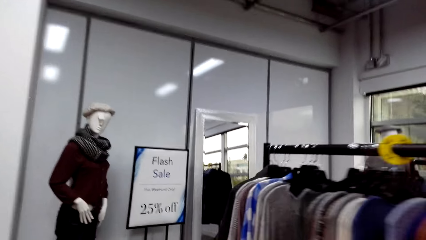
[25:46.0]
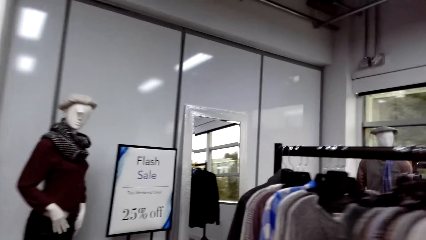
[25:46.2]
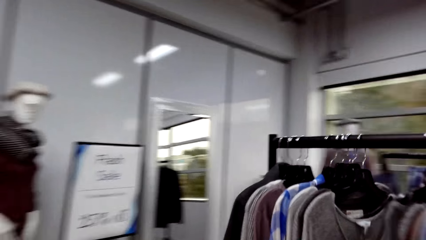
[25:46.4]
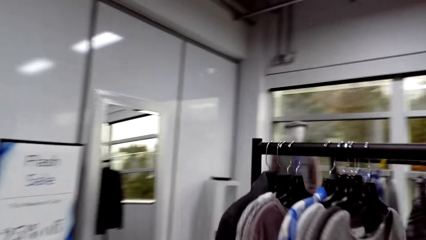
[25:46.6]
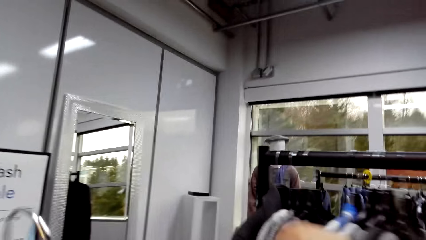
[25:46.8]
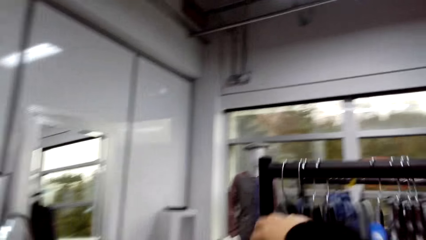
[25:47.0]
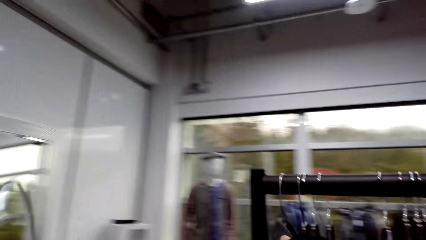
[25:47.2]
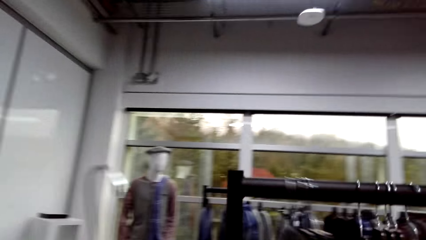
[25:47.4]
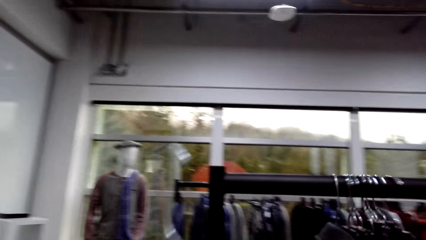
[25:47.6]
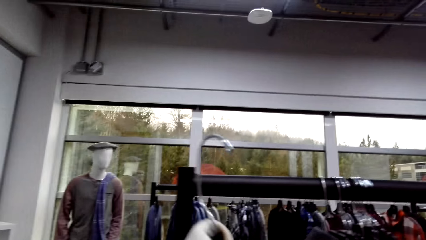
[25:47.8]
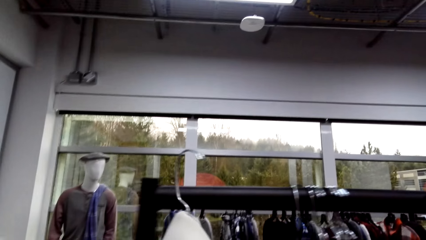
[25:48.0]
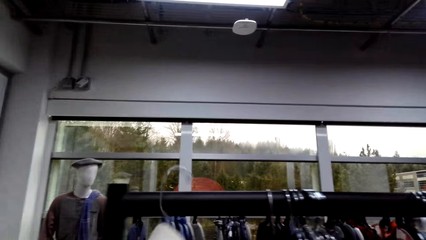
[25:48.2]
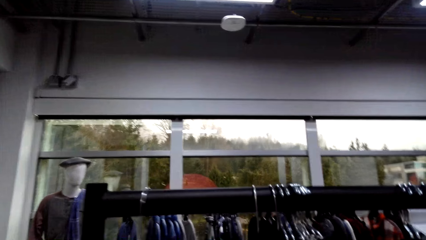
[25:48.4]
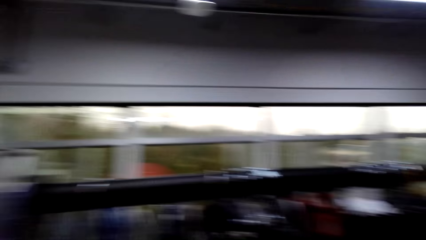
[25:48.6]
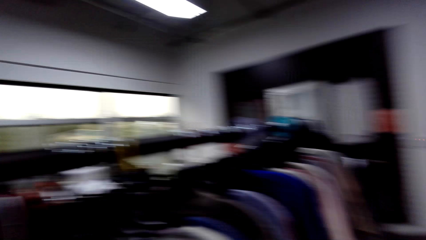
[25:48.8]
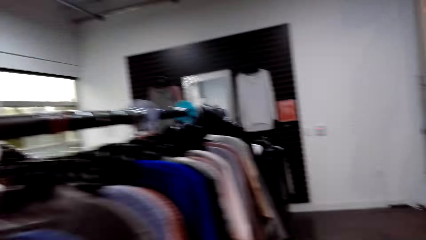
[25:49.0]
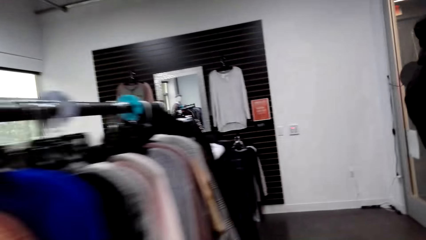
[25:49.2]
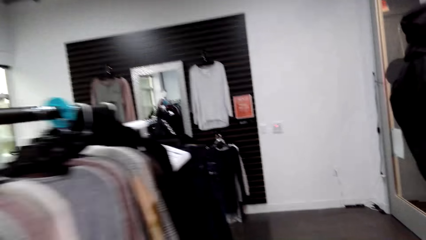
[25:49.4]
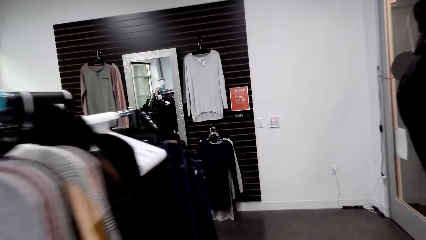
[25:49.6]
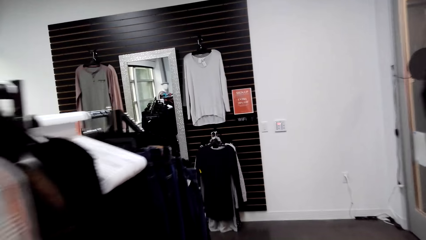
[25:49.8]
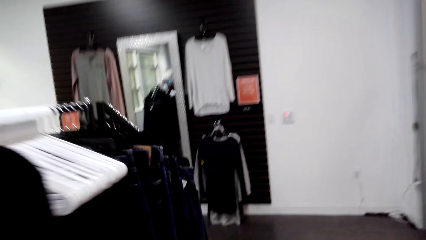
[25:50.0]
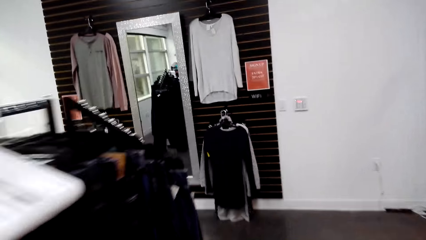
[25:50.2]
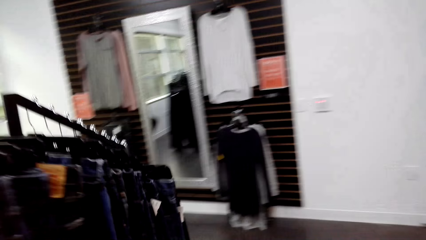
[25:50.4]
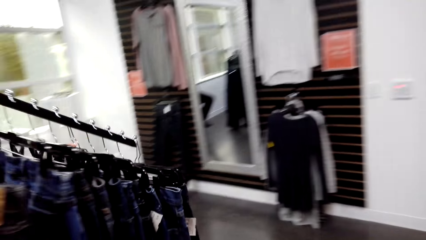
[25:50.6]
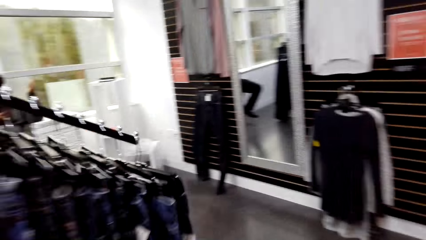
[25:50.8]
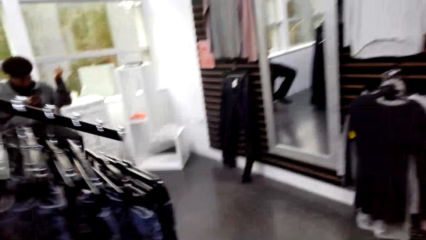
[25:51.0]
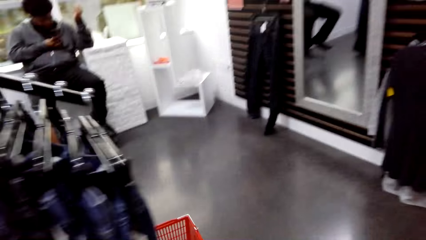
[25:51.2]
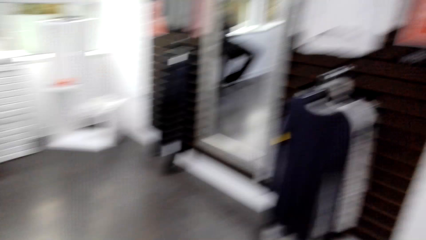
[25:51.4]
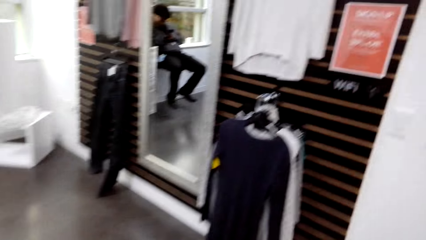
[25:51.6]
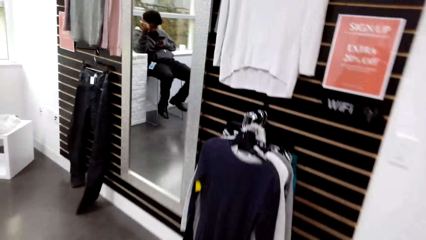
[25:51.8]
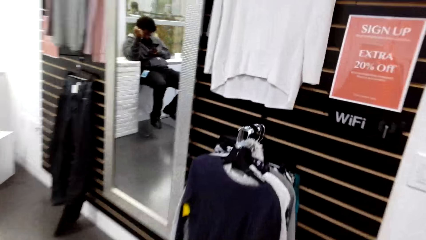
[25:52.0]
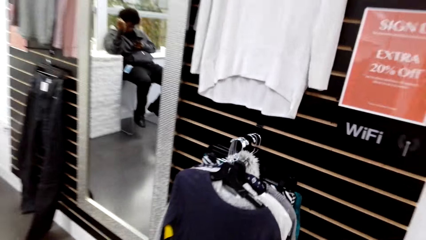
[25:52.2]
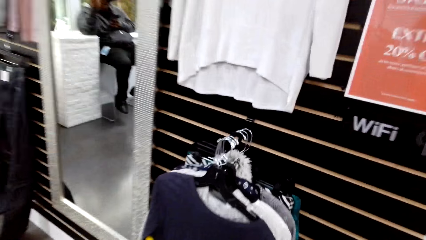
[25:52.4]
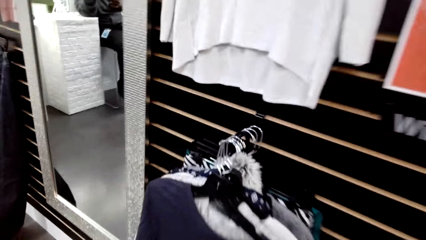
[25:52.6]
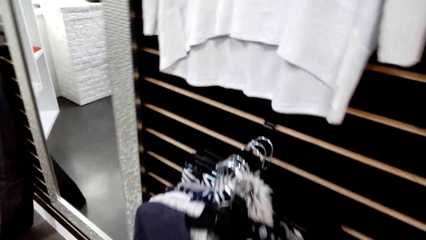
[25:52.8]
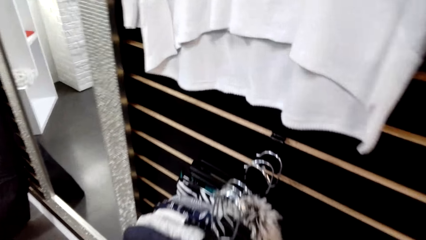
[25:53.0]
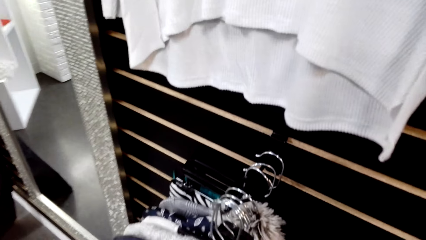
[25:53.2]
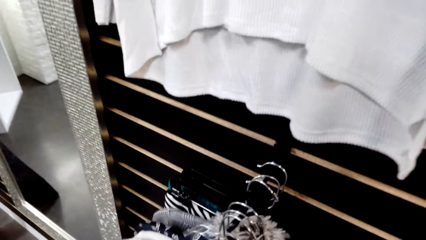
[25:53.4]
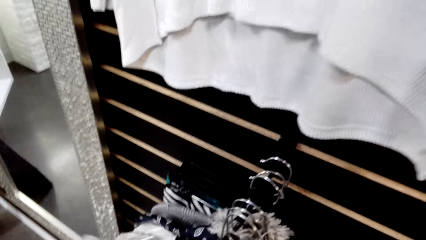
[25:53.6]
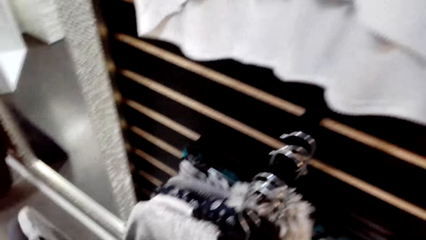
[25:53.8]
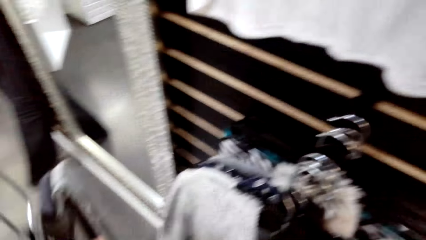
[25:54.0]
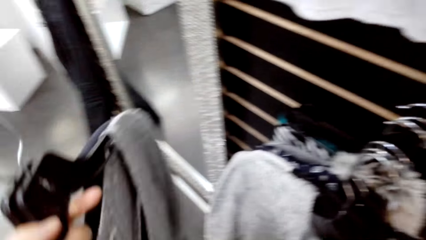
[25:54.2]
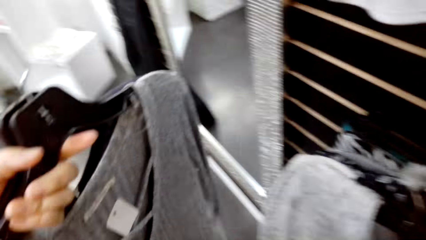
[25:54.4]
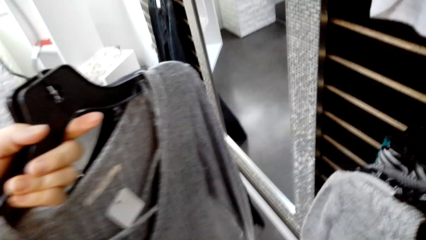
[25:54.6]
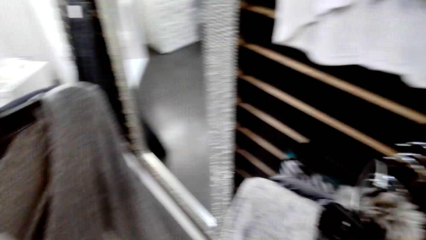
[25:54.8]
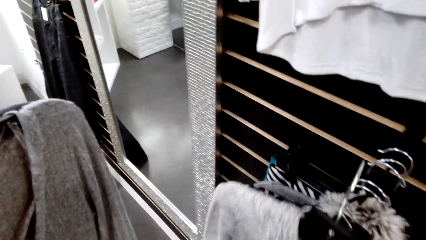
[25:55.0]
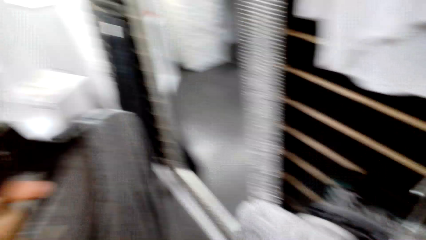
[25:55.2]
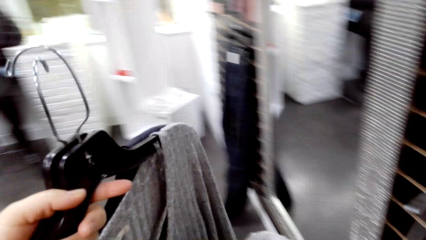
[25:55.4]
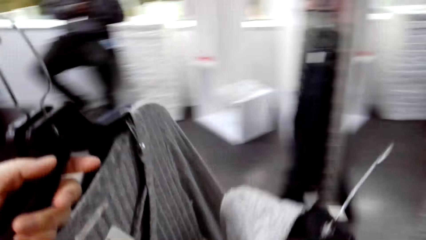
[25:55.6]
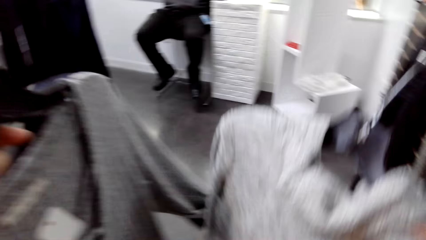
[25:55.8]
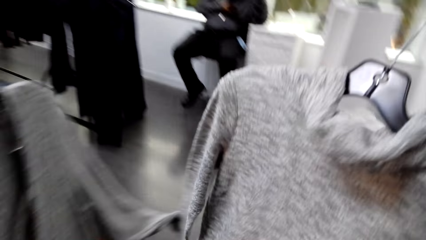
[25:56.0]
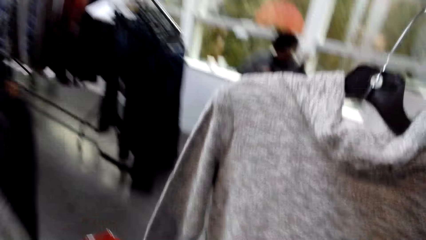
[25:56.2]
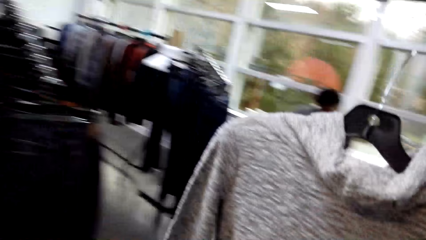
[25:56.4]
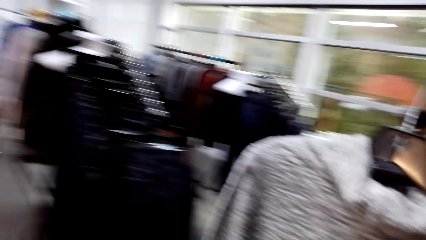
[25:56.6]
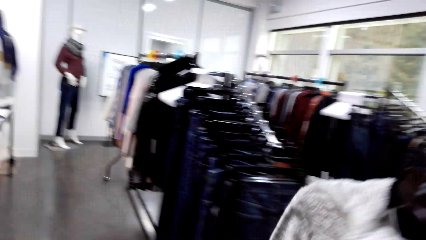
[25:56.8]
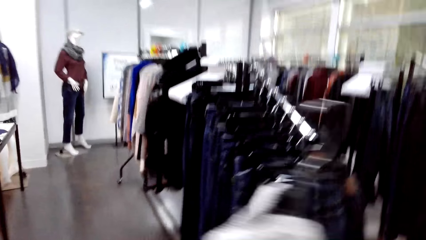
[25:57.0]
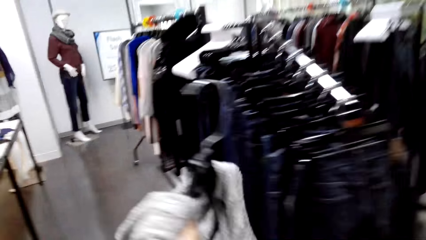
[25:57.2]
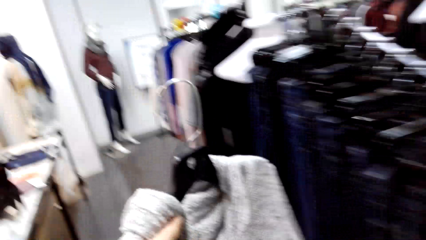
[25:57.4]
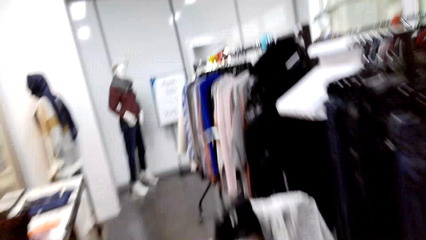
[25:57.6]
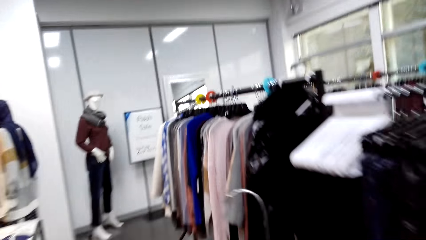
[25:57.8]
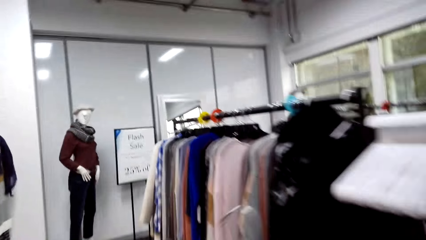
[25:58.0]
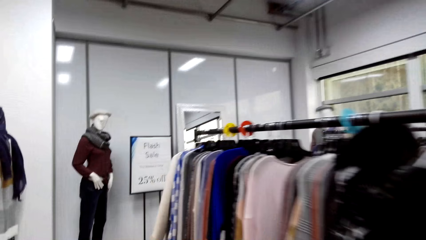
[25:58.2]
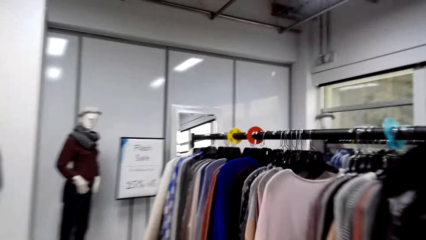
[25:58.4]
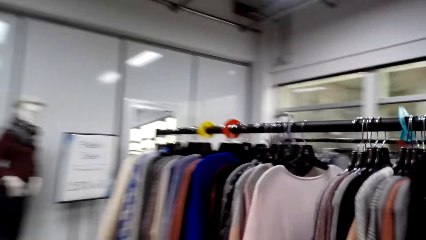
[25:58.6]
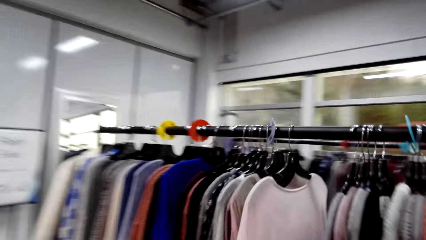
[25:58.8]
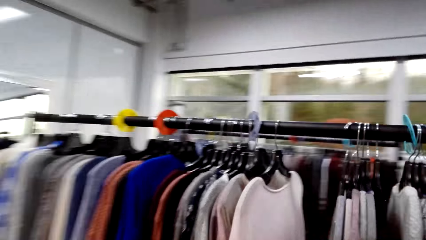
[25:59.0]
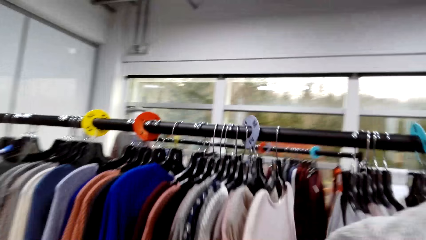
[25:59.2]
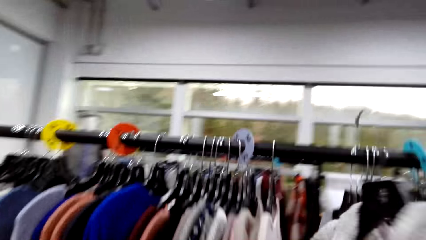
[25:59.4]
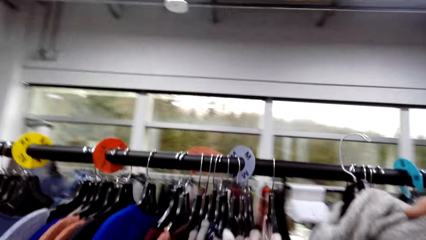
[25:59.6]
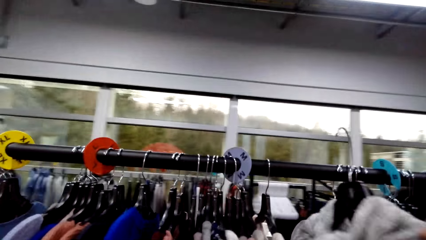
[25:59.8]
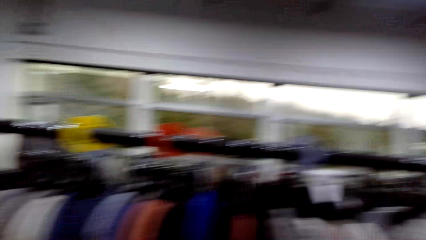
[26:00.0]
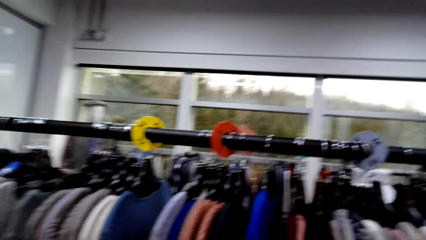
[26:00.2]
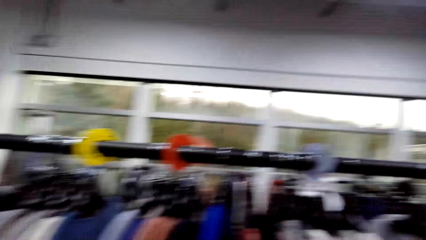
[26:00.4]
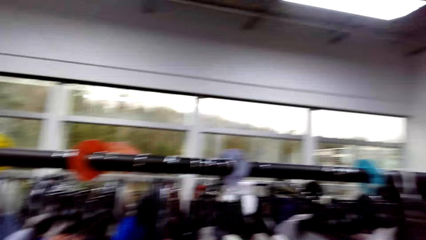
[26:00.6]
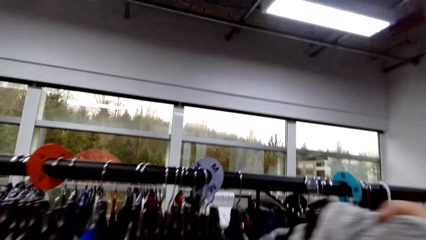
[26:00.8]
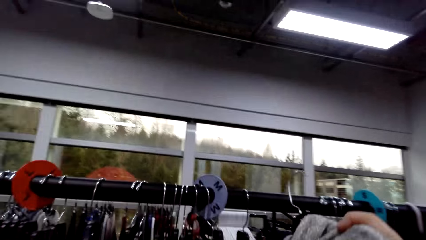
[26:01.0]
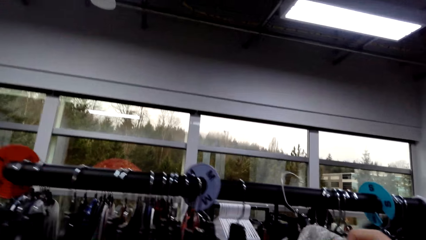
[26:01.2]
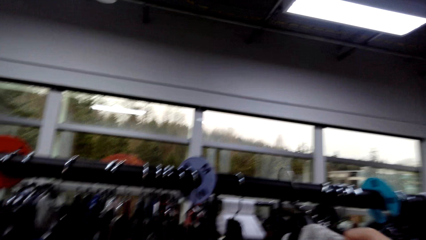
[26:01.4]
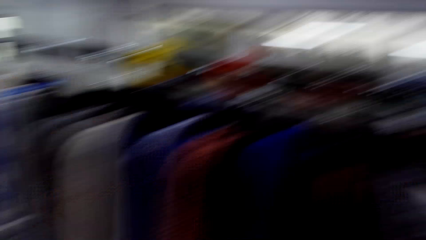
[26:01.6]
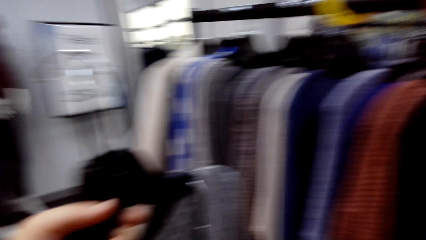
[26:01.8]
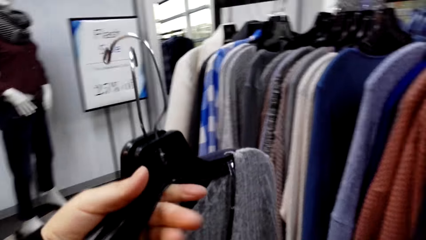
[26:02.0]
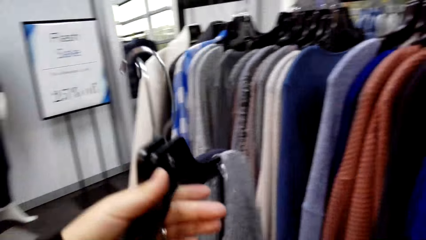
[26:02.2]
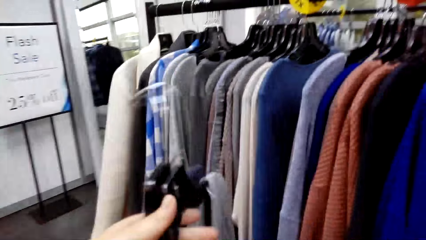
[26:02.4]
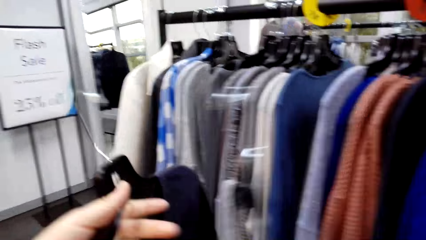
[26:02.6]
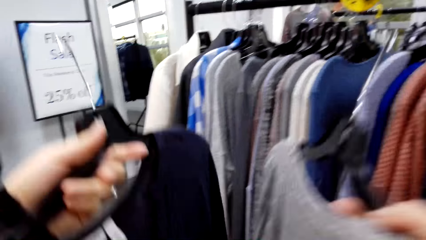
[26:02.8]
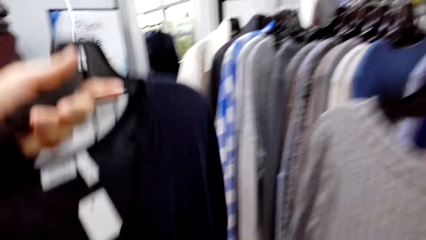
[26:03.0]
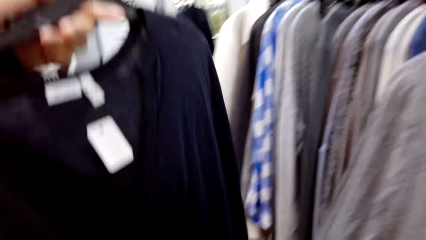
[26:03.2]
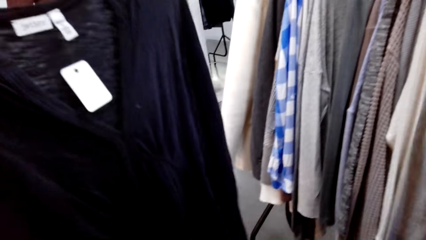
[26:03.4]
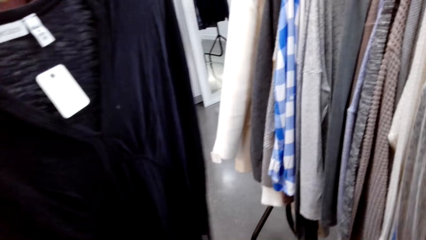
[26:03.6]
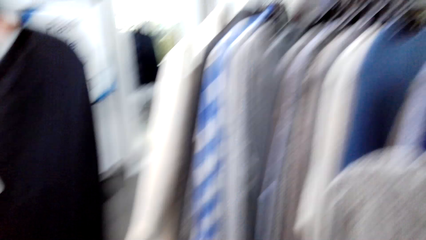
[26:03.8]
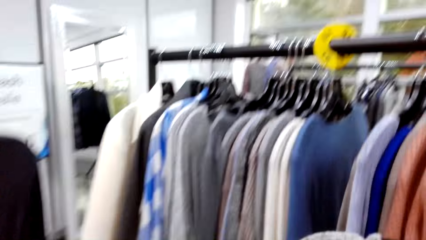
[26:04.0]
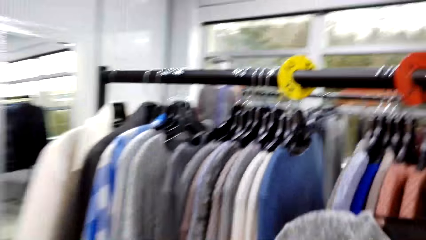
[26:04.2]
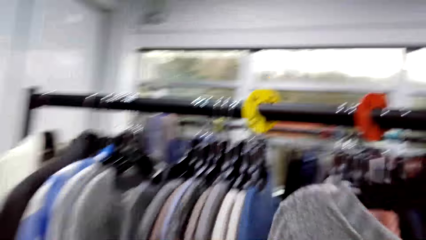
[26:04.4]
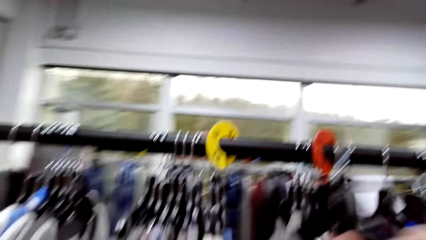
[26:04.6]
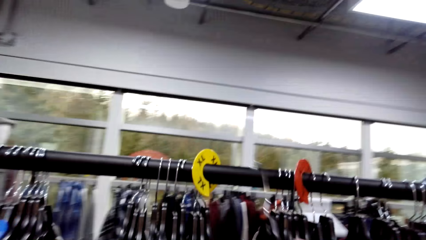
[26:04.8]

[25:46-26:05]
The camera wearer moves along the hanger holder. They move the clothes on the stand. They push the cloth on the hanger holder. They hang the cloth on the stand. They walk around the shop. They pick up the hanger with the cloth on the hanger holder. They walk around the shop. They walk towards the hanger holder. They put the cloth with the hanger on the hanger holder. They stare at the clothes on the hands.
